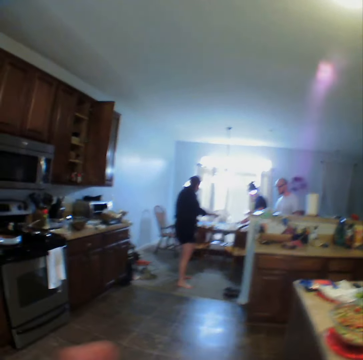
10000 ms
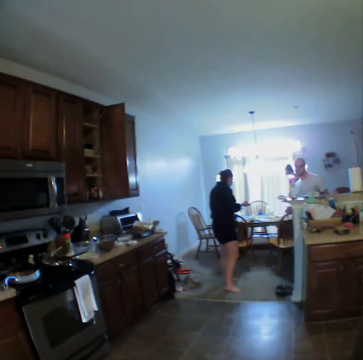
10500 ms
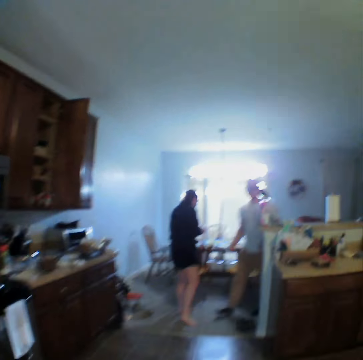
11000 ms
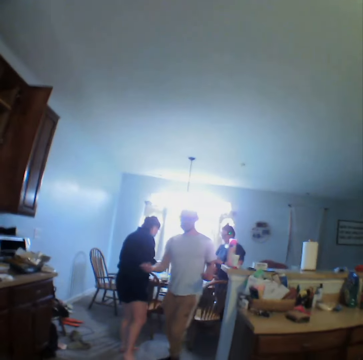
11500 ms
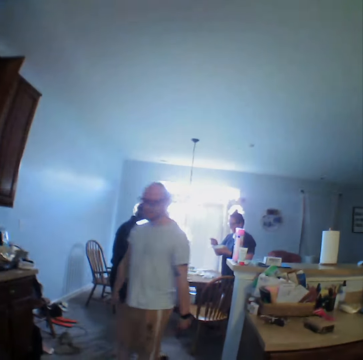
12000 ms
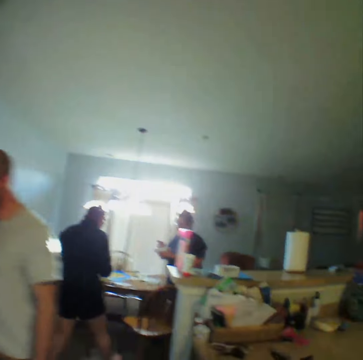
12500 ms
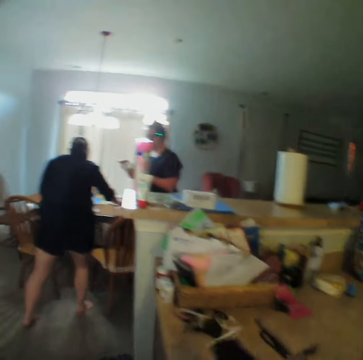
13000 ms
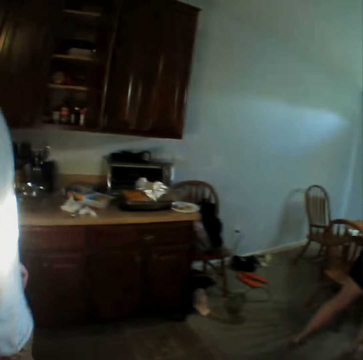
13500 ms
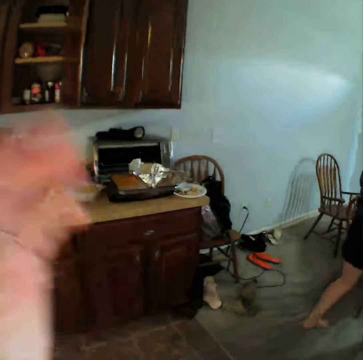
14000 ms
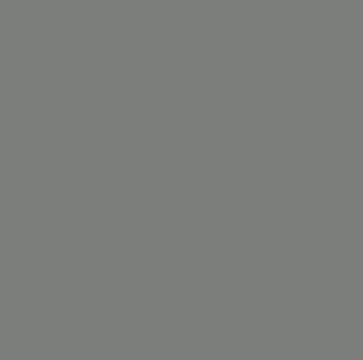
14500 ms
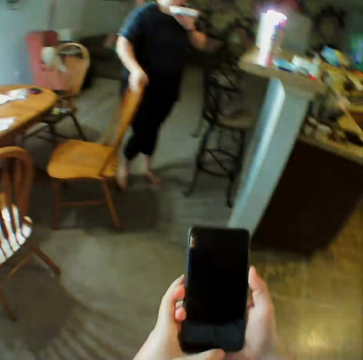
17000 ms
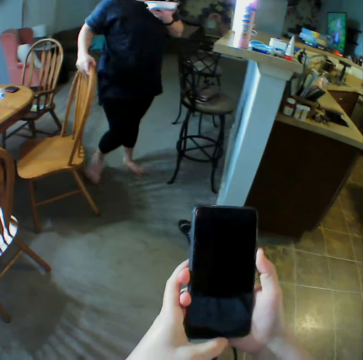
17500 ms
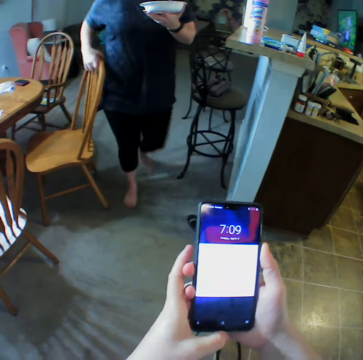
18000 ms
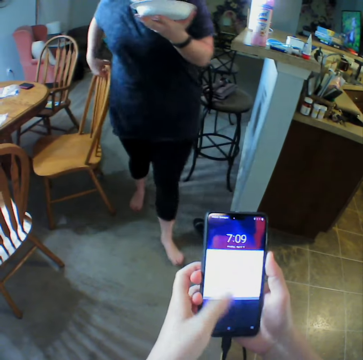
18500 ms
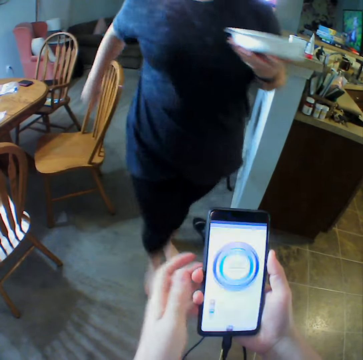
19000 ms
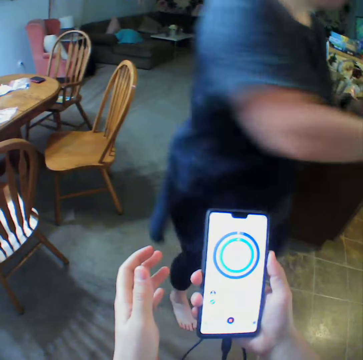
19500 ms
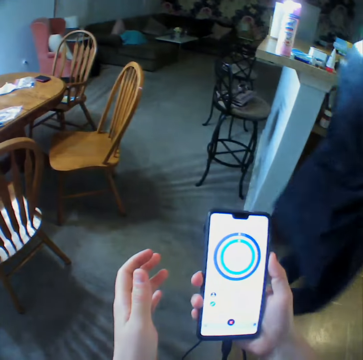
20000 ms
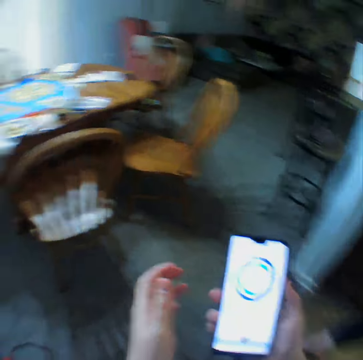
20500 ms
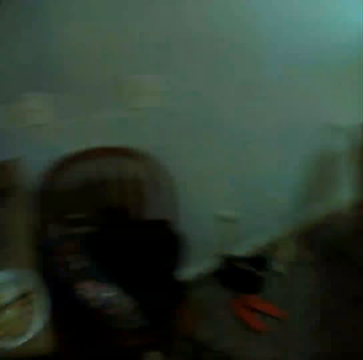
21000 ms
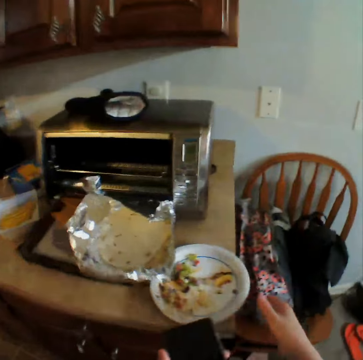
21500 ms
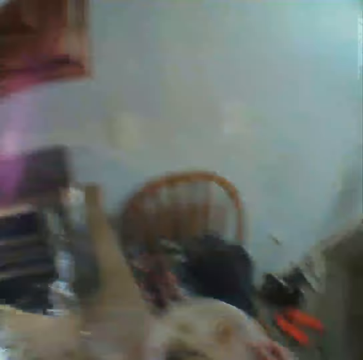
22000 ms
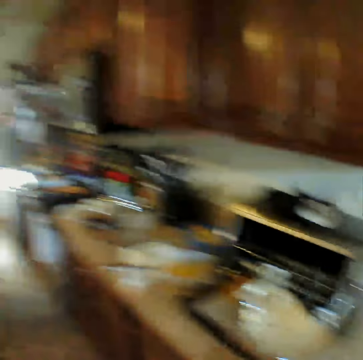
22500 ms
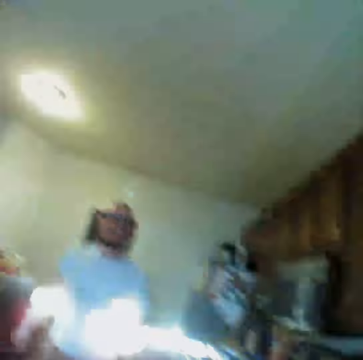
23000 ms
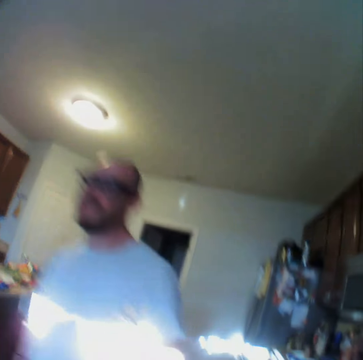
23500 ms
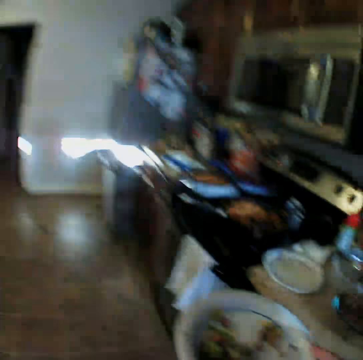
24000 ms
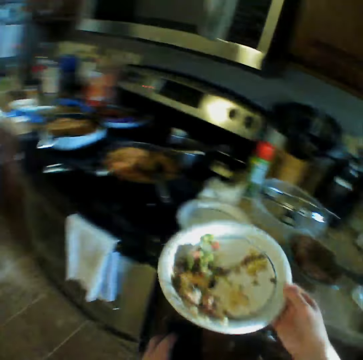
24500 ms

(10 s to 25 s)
The camera wearer walks around. They scroll through the phone. They look at the phone. They walk. They pick a plate from the counter. They look at a man.

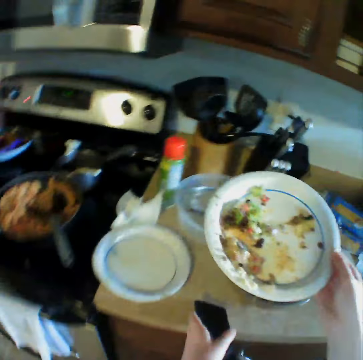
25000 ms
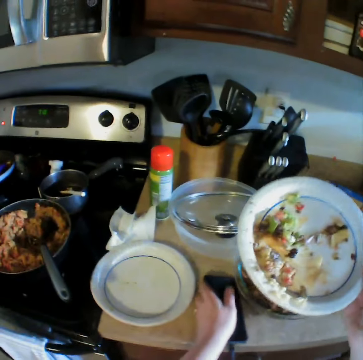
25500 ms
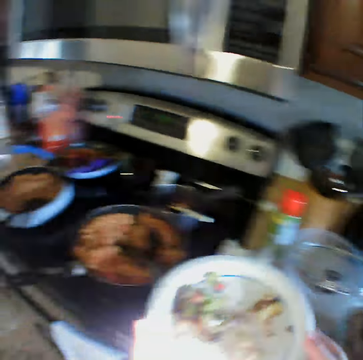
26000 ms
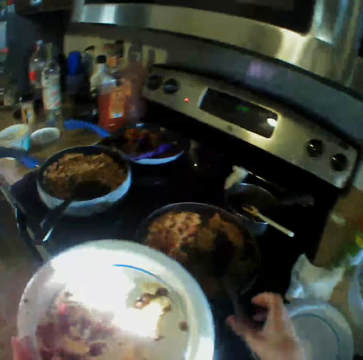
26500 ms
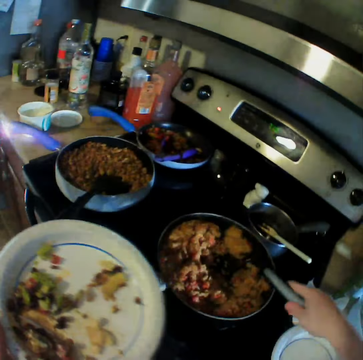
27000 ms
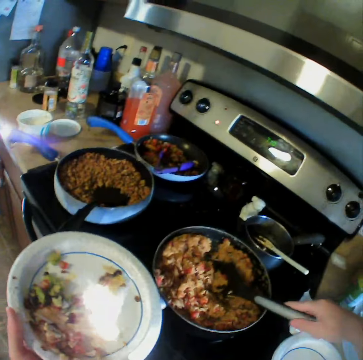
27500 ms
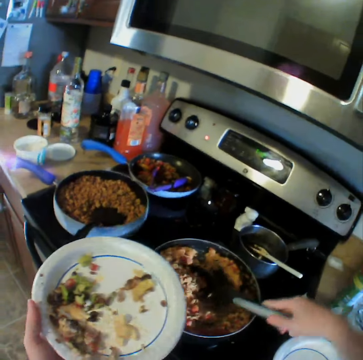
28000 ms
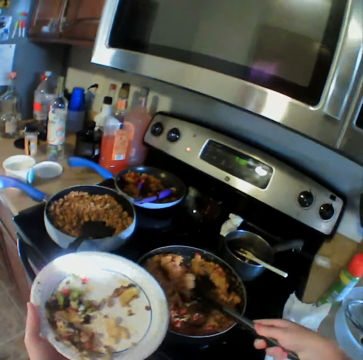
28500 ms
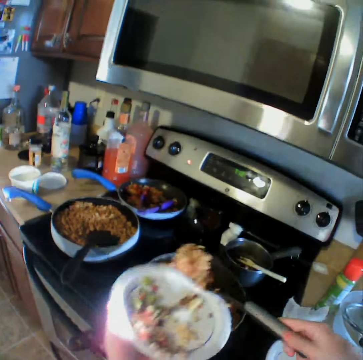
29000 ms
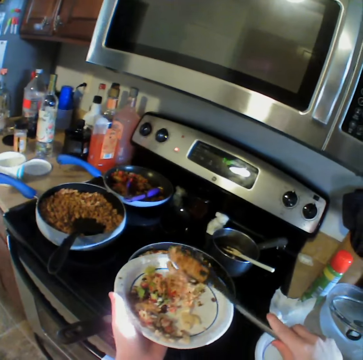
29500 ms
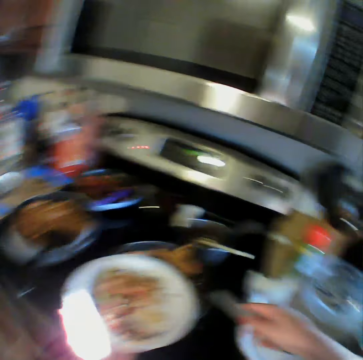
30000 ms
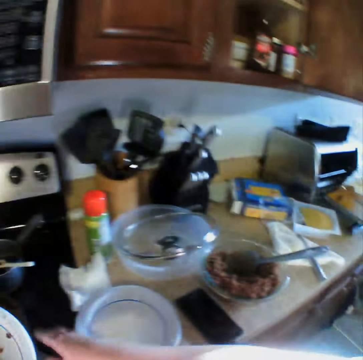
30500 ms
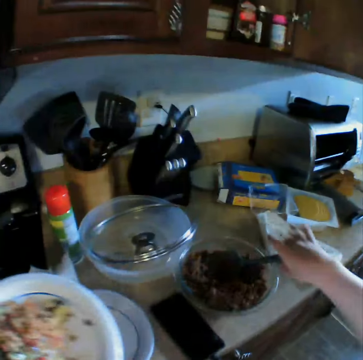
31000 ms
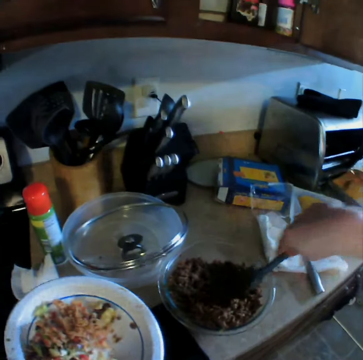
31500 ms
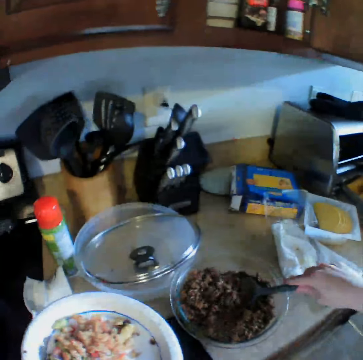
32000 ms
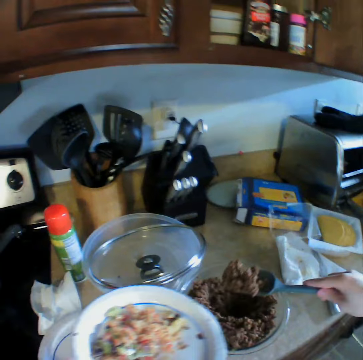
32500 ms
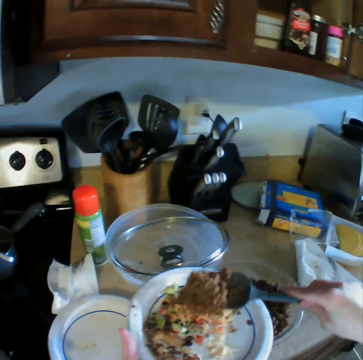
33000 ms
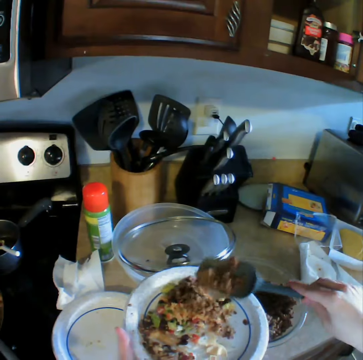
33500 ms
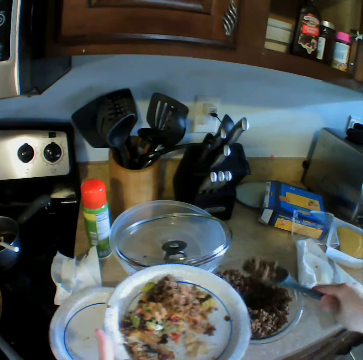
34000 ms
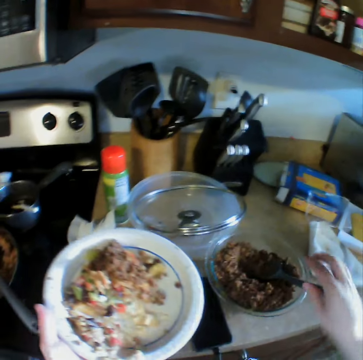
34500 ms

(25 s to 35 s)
The camera wearer places the phone on the counter. They serve the food to the plate.

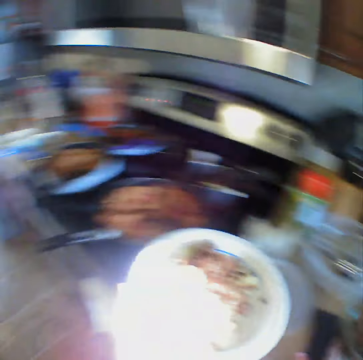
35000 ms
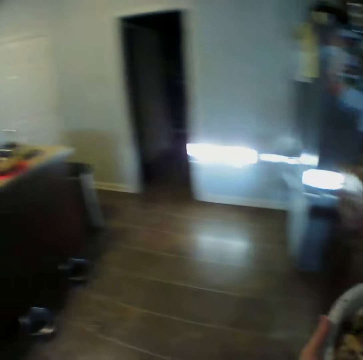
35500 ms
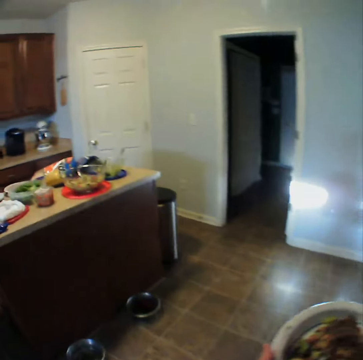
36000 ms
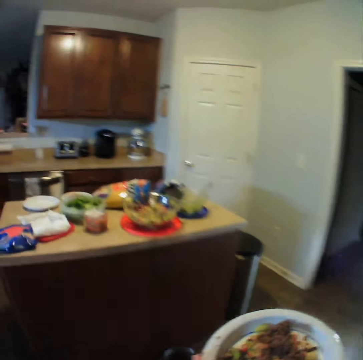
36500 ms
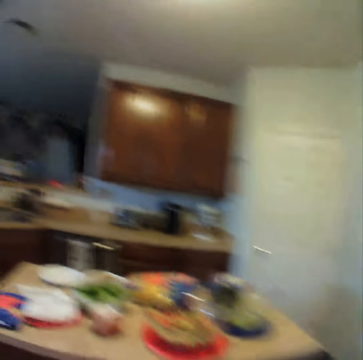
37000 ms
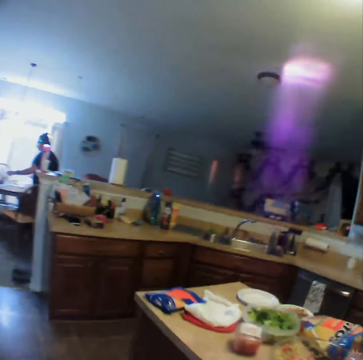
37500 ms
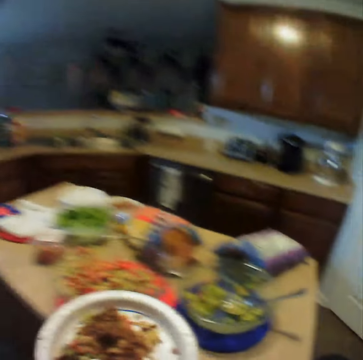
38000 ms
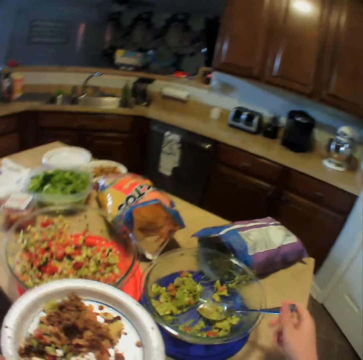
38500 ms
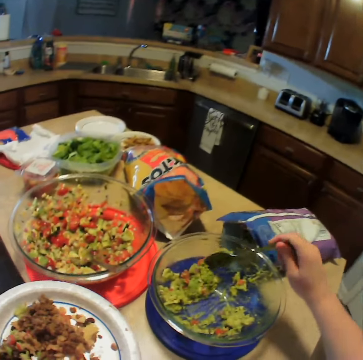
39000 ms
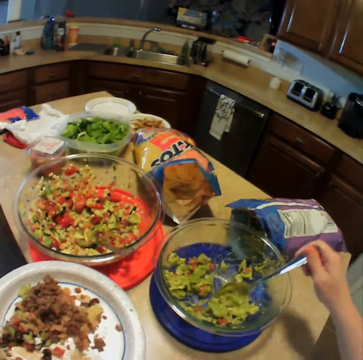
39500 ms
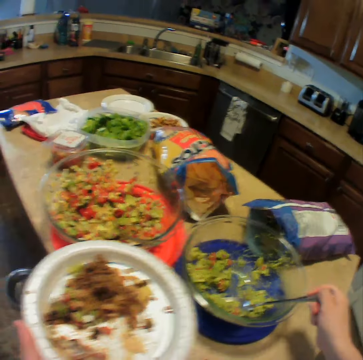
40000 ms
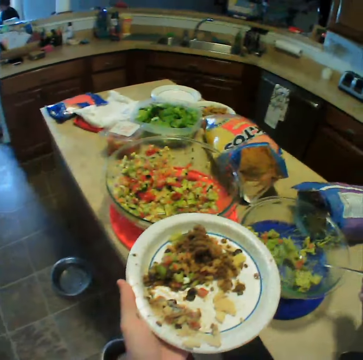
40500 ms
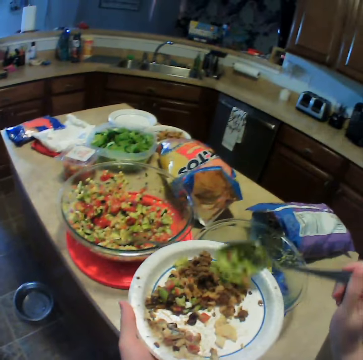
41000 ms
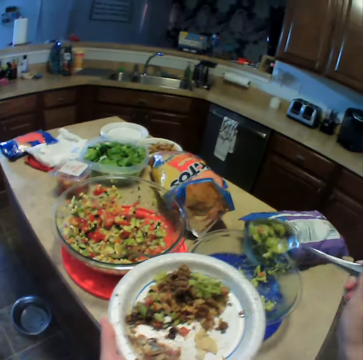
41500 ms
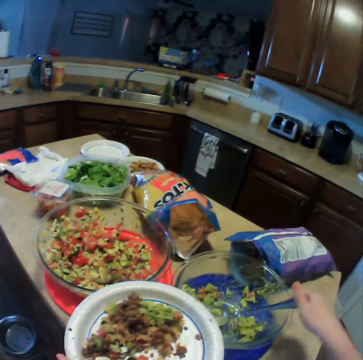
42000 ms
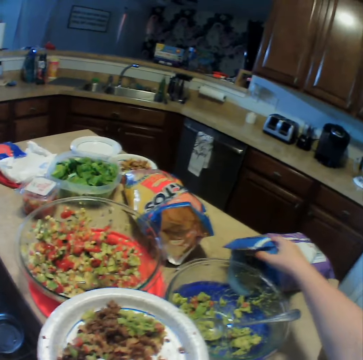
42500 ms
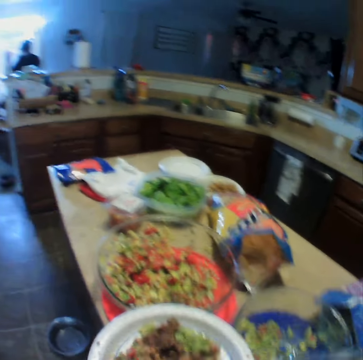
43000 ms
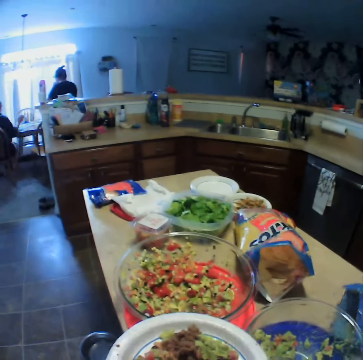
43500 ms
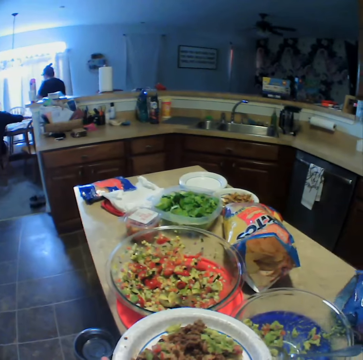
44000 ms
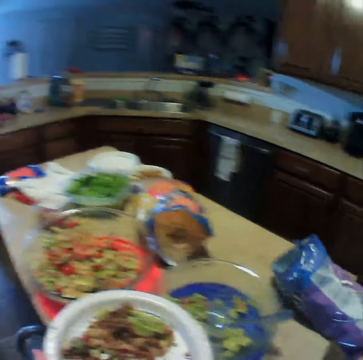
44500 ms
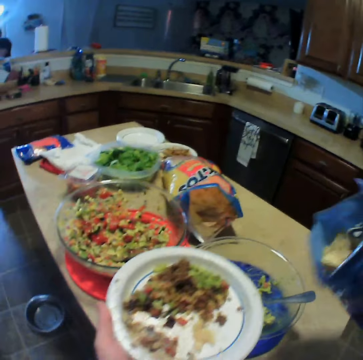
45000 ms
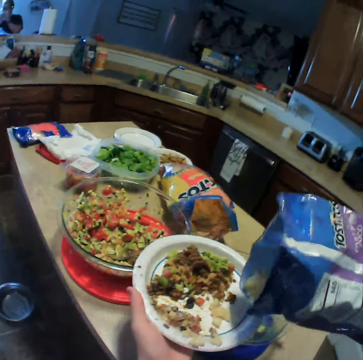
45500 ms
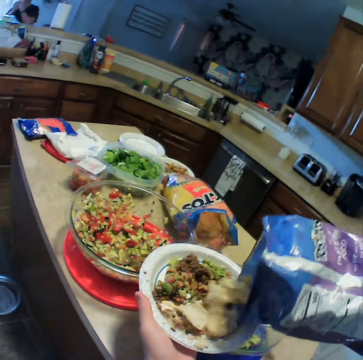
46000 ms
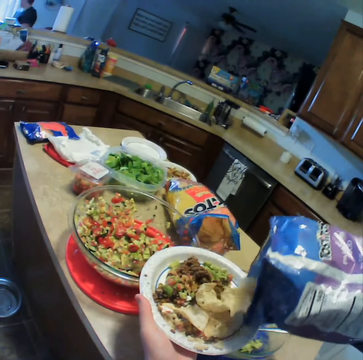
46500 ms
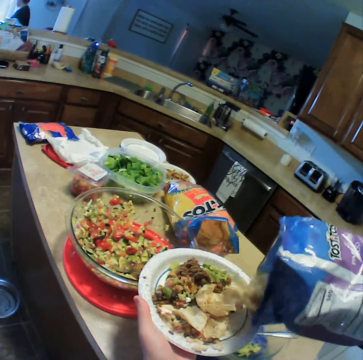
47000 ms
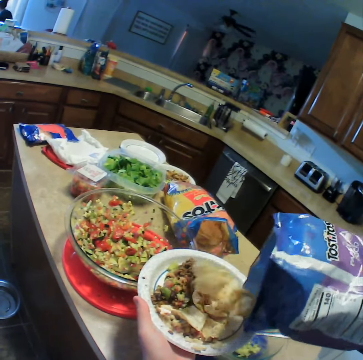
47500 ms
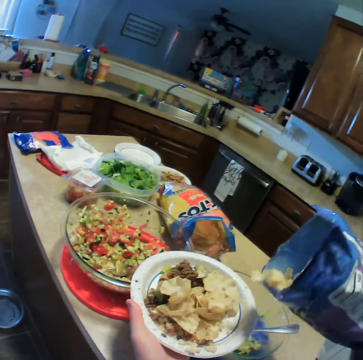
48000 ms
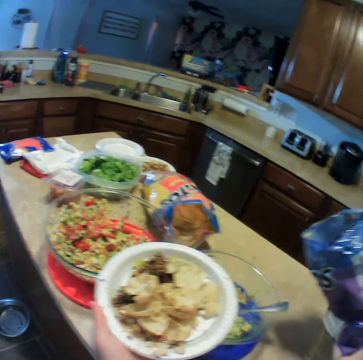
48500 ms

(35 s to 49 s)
The camera wearer picks the phone from the counter. They walk around. They serve the food to the plate. They pour the tacos on the plate.
